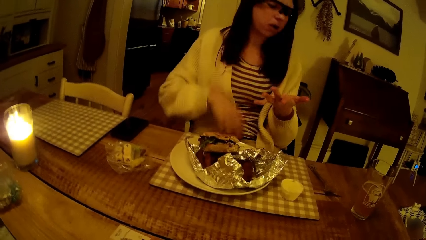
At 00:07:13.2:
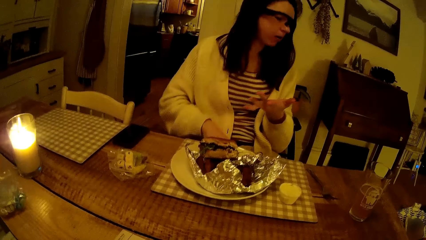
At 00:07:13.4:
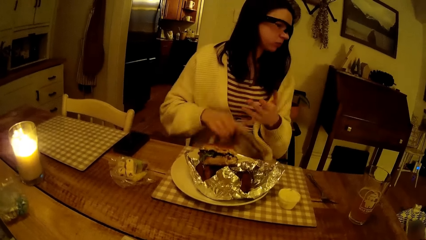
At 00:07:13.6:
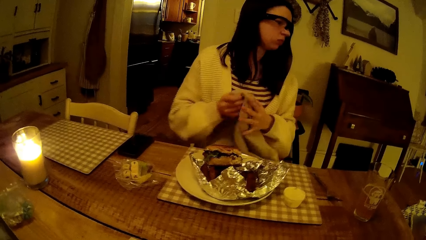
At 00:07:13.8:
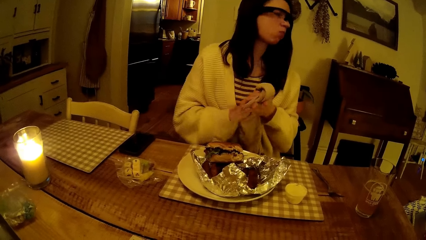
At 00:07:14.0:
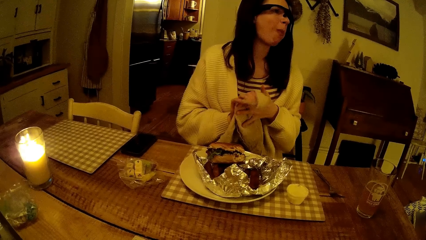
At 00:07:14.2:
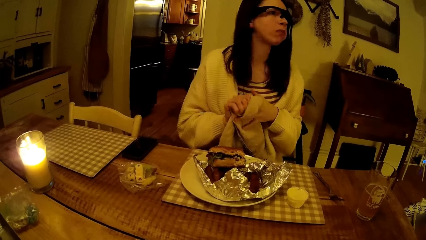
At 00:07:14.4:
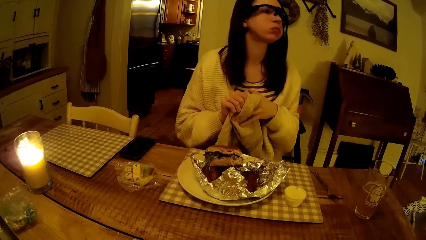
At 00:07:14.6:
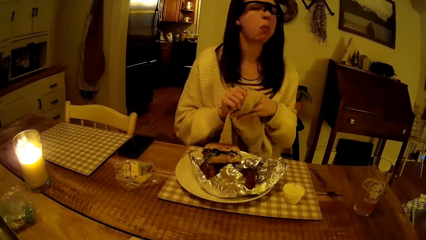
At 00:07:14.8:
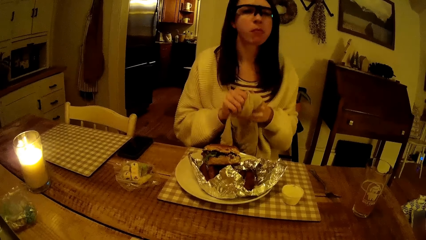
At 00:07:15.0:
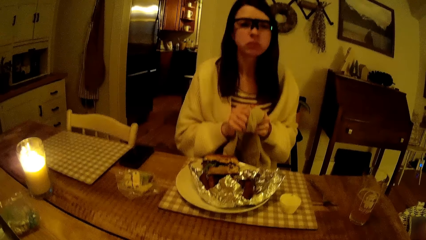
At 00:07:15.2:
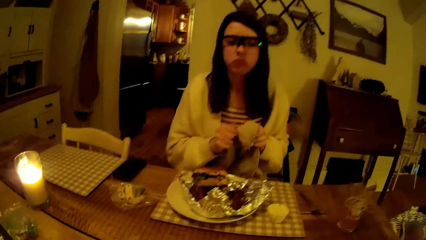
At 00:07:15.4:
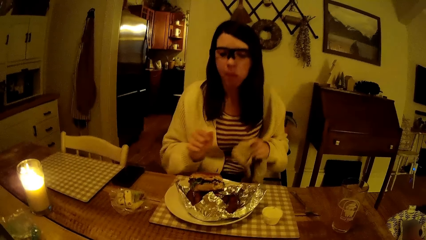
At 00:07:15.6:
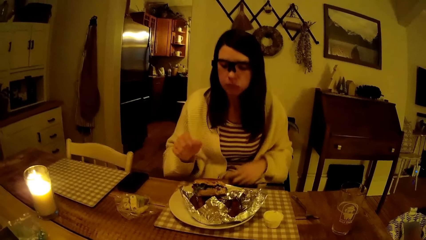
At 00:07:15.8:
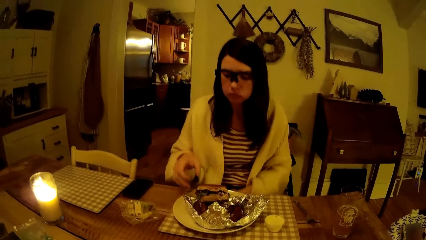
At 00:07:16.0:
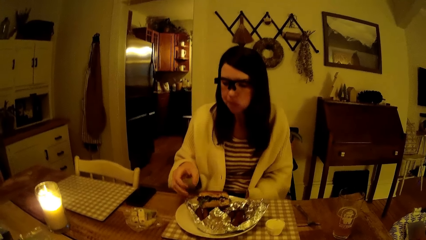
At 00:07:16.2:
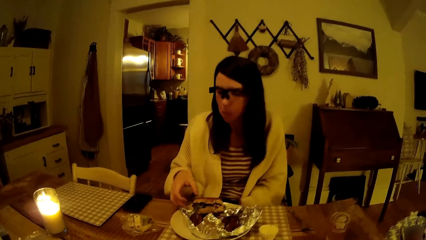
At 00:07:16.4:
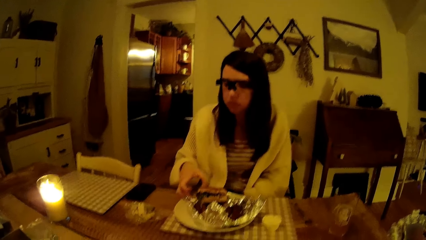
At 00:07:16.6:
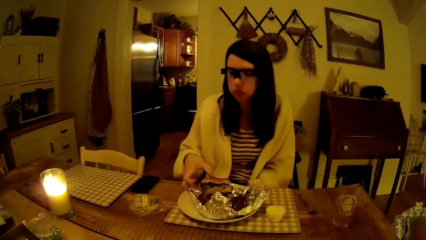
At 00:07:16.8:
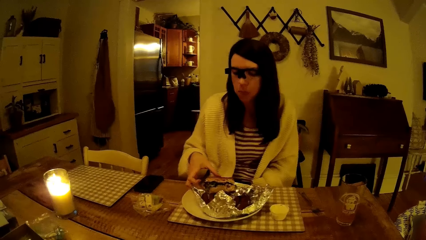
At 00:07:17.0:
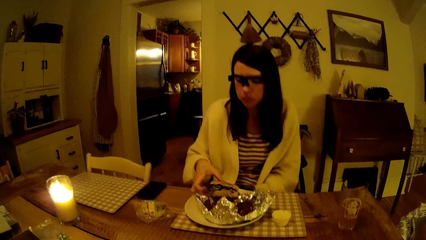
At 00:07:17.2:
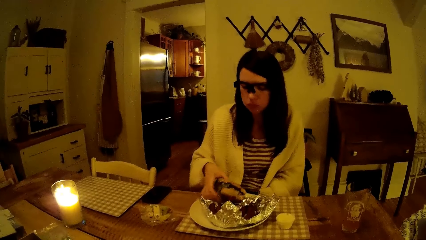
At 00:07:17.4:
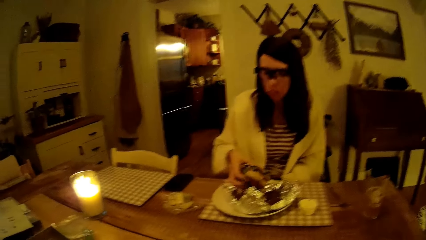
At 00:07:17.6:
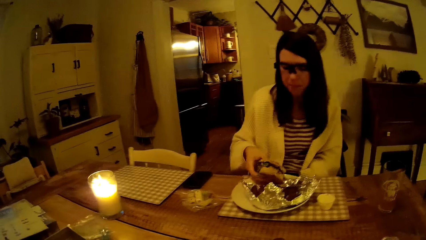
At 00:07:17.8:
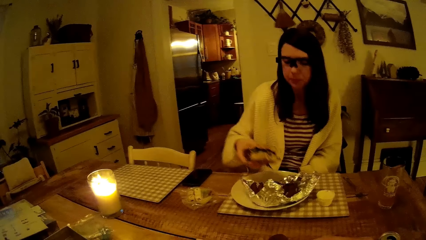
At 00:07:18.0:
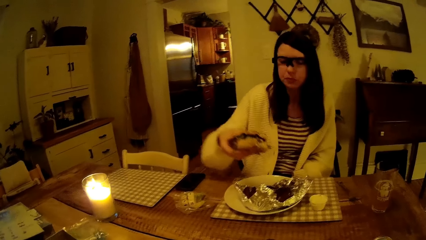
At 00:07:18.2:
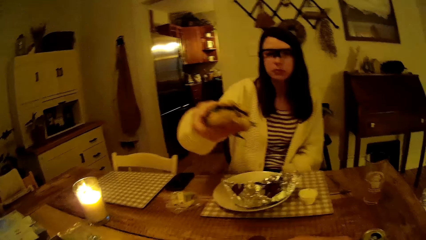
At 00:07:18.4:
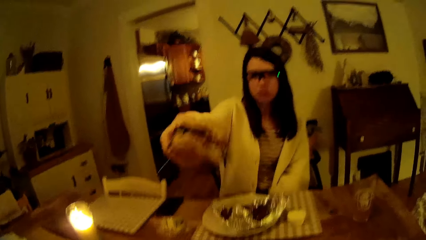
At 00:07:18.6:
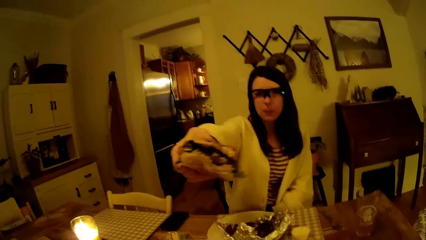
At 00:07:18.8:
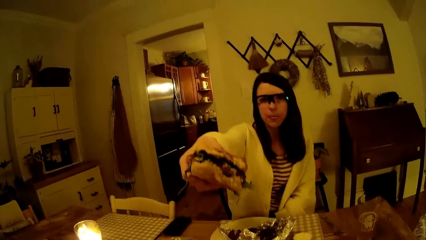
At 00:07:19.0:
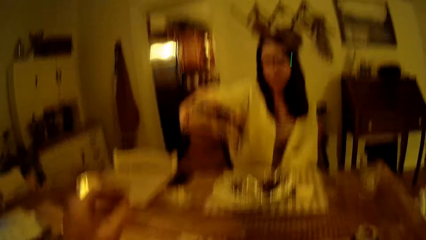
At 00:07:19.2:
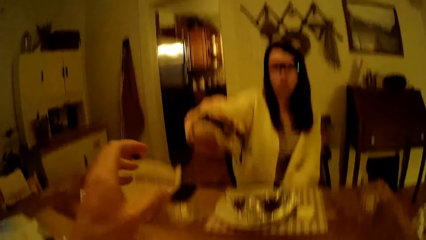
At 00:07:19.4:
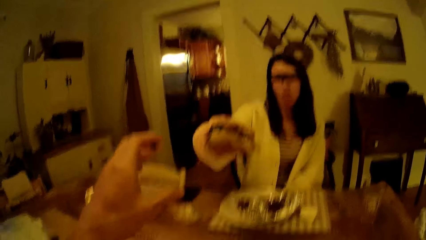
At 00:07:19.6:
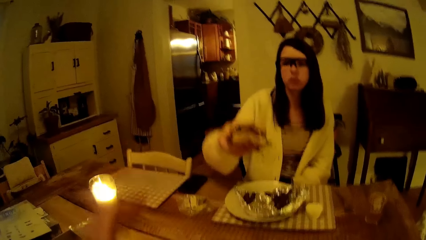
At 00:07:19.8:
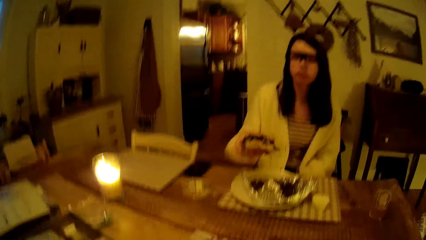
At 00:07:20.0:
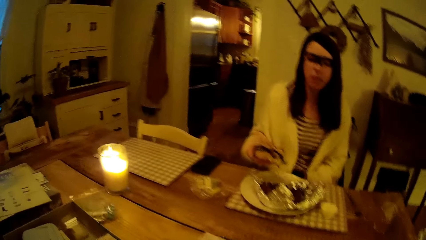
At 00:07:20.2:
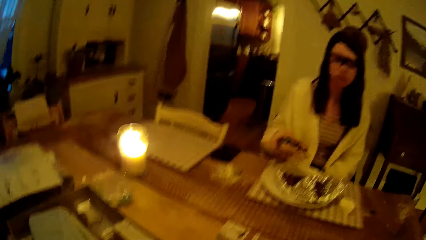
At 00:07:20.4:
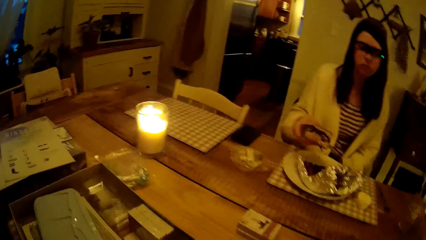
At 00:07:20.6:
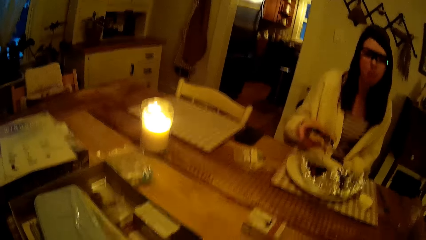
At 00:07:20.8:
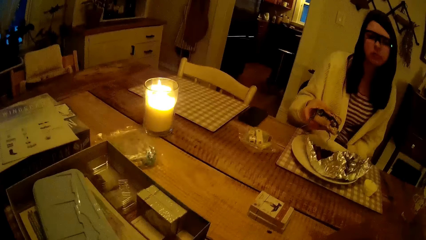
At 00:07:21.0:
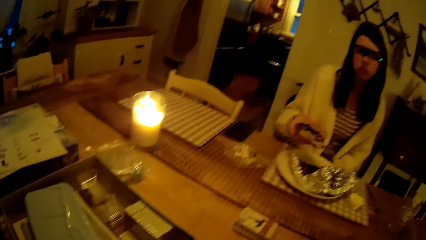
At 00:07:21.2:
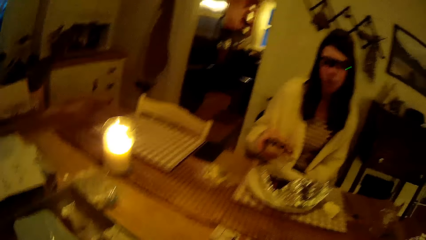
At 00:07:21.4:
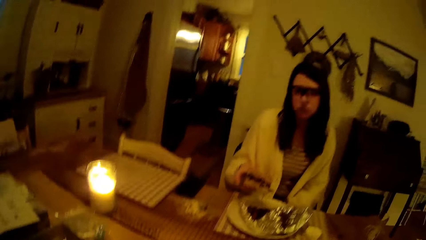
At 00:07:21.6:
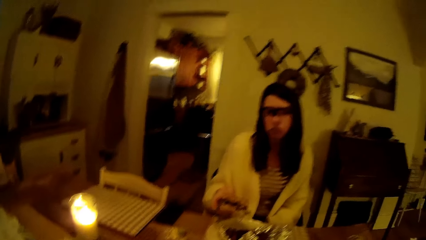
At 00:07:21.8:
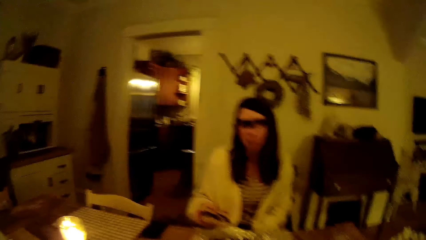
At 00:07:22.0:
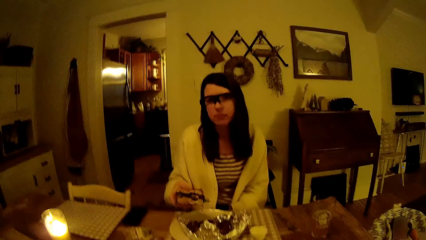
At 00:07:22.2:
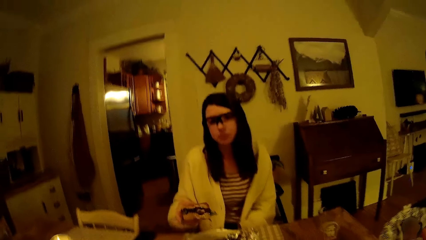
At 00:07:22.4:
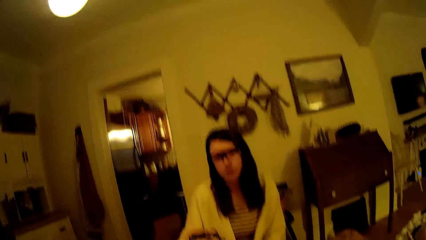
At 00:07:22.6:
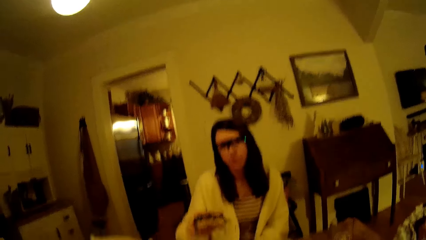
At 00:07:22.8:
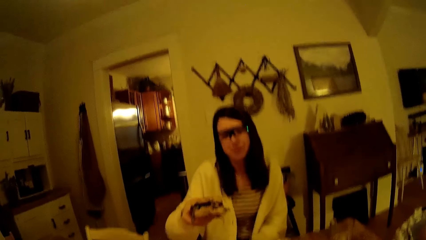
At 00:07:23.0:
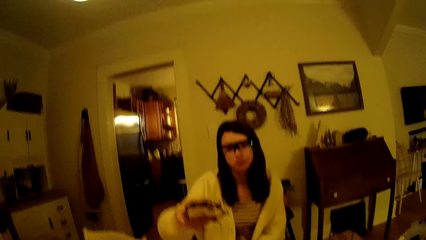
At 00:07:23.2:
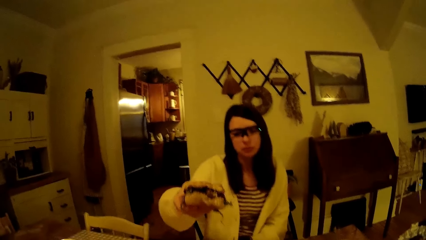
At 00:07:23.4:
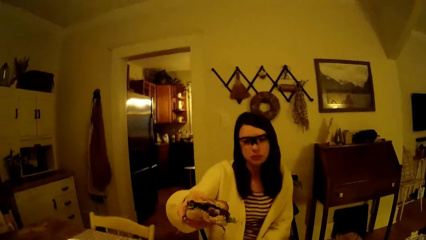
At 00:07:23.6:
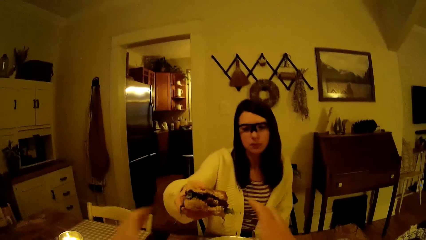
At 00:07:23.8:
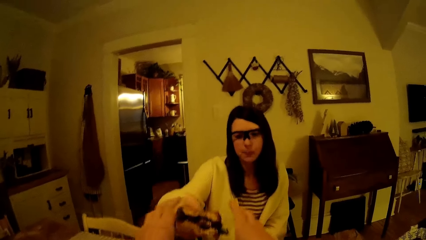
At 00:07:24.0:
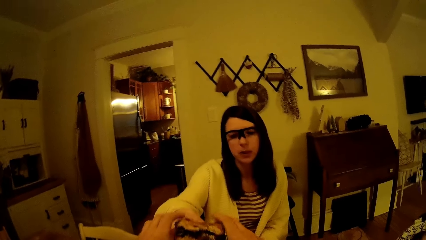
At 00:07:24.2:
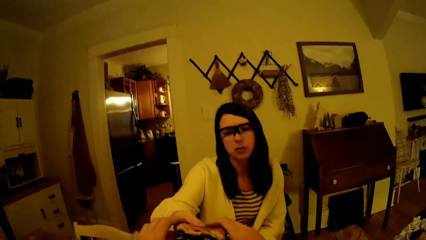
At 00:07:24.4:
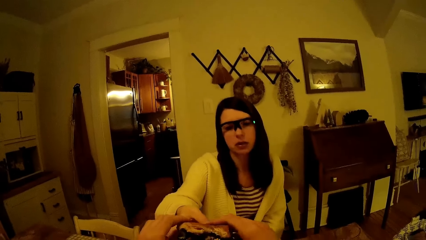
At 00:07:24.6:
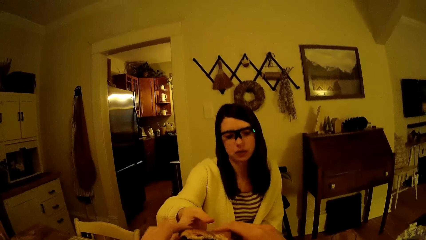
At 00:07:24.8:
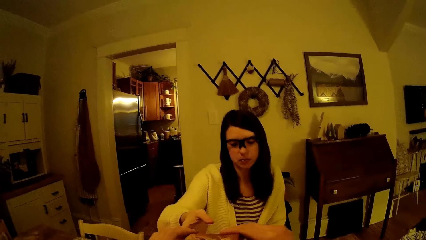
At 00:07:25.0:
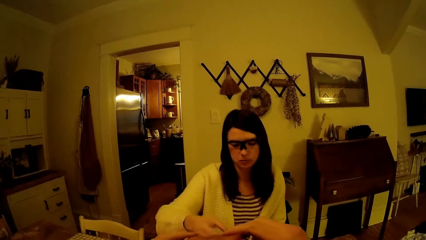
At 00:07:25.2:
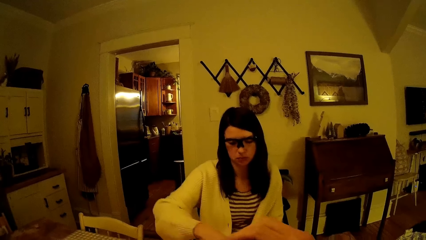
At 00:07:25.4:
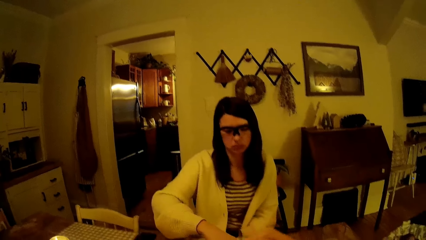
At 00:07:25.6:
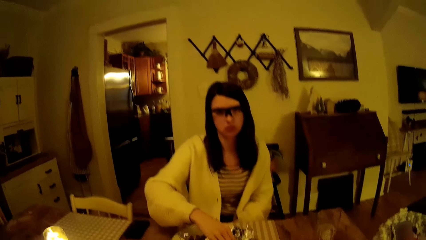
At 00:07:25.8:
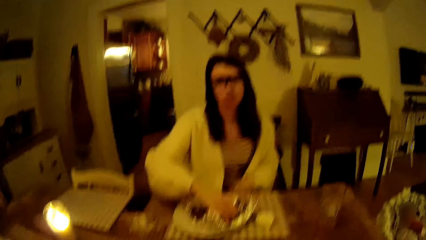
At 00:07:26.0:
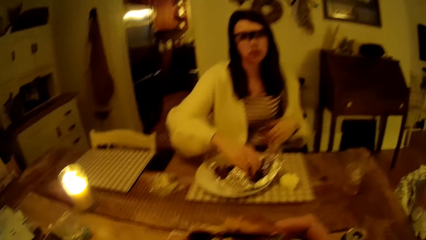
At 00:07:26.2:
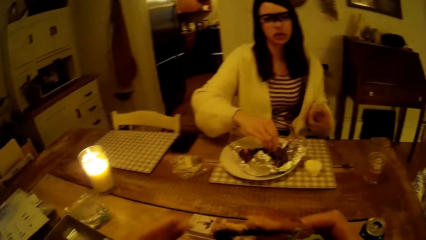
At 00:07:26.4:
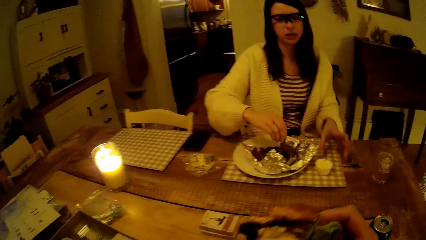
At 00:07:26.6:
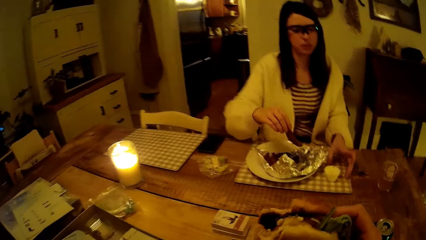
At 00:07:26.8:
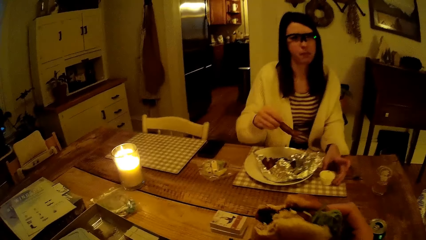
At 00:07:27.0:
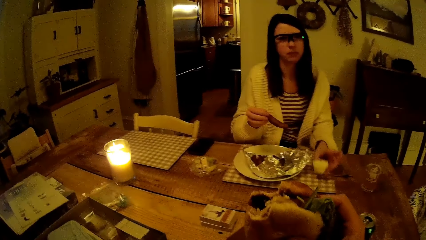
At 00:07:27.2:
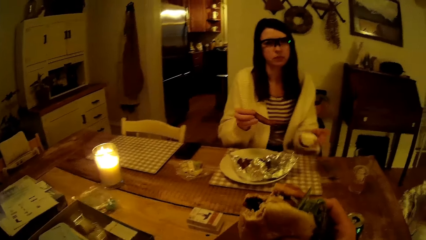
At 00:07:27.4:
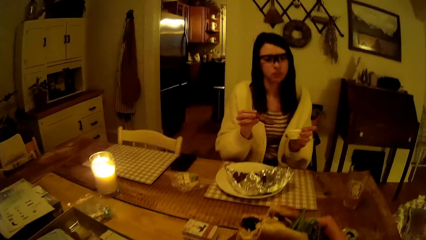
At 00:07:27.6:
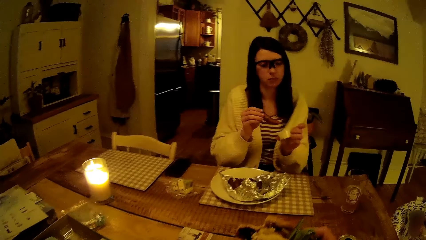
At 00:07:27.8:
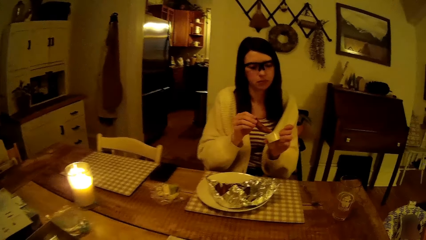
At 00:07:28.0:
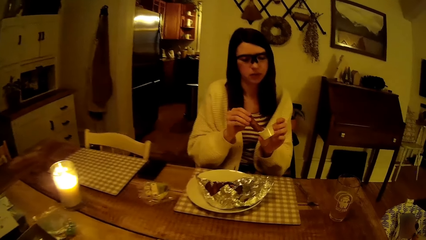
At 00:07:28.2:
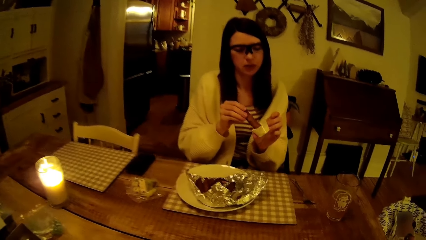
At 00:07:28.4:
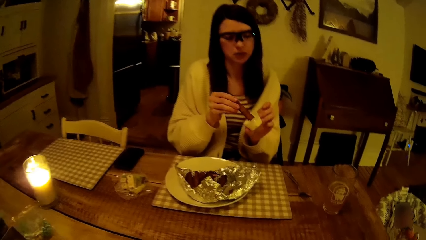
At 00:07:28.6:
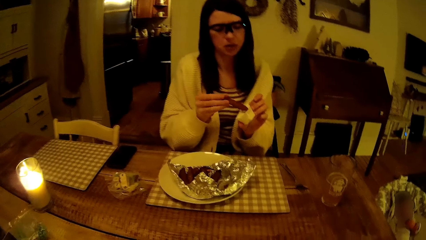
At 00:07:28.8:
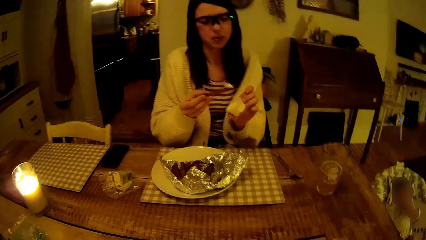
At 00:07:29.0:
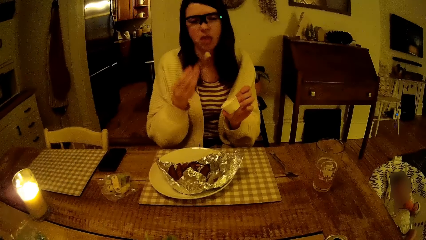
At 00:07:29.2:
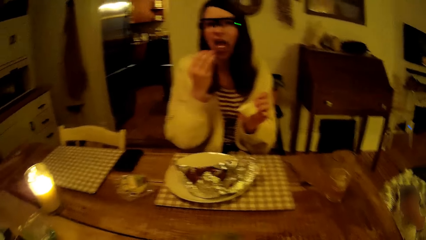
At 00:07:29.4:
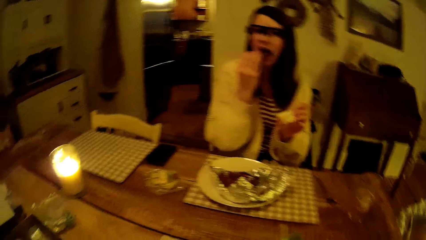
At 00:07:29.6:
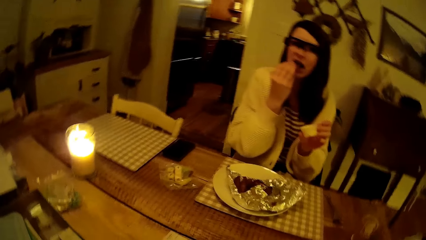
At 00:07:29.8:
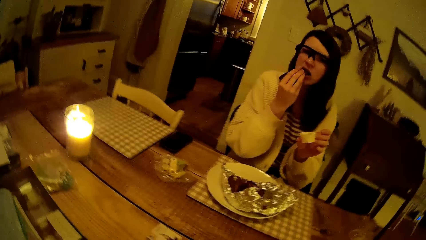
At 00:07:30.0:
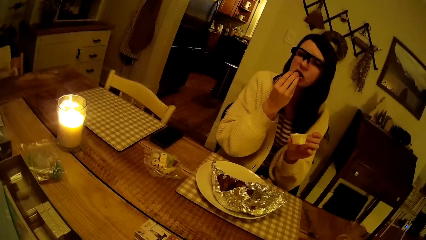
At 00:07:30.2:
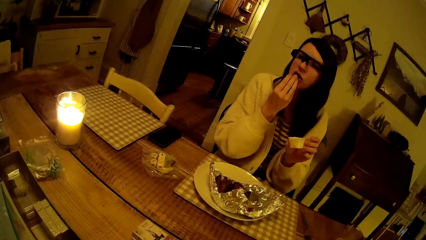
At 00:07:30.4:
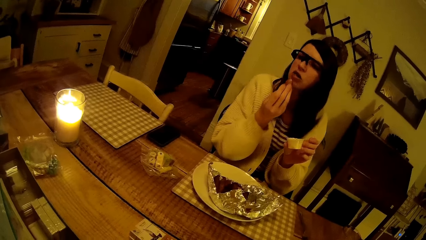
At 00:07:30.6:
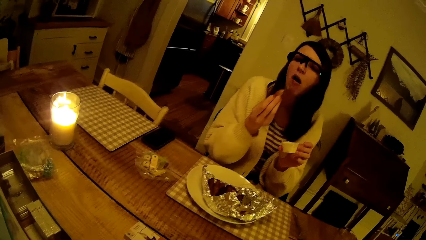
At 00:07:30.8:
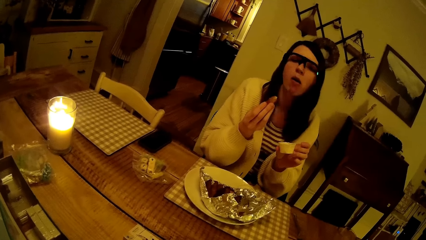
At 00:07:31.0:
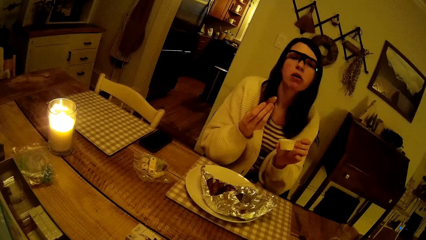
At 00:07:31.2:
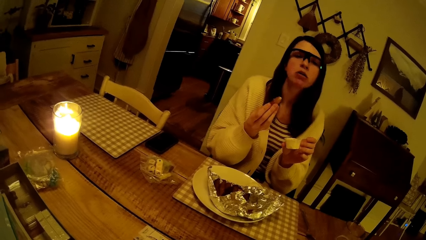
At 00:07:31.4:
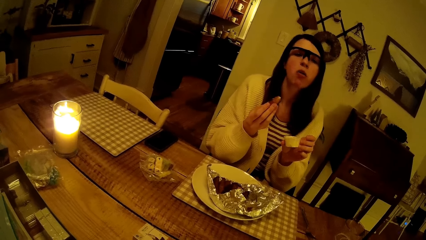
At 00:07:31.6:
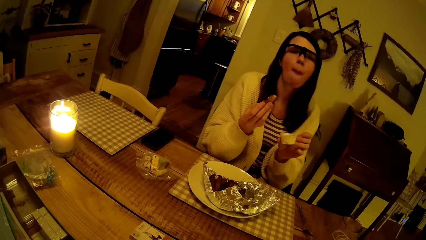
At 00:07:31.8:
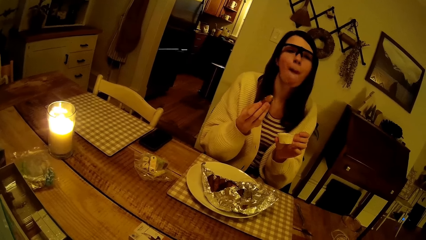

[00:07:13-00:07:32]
The woman picks the napkin on her thigh with her right hand. The woman holds the napkin with both hands and wipes the hand with the napkin. The woman places the napkin on her thigh with her right hand. The woman picks the burger on the plate of food with her right hand. The woman stretches the burger in her right hand towards the camera wearer. The camera wearer stretches his left hand toward the burger. The woman stretches the burger in her right hand towards the camera wearer. The camera wearer takes the burger with both hands from the left hand of the woman. The woman picks a chip from the plate of food on the table with her right hand. The woman picks the bowl of whipped cream from the table with her left hand. The woman dips the chip in the bowl of whipped cream with her right hand. The woman eats the chip with her right hand.
